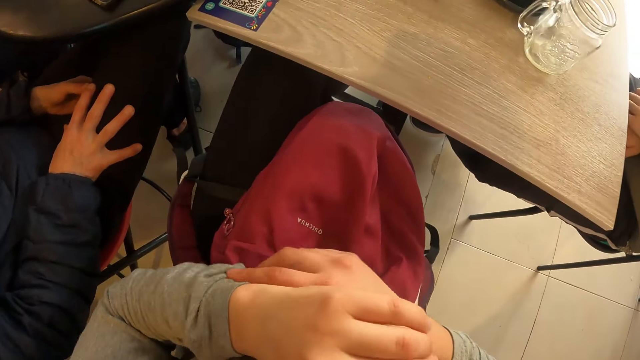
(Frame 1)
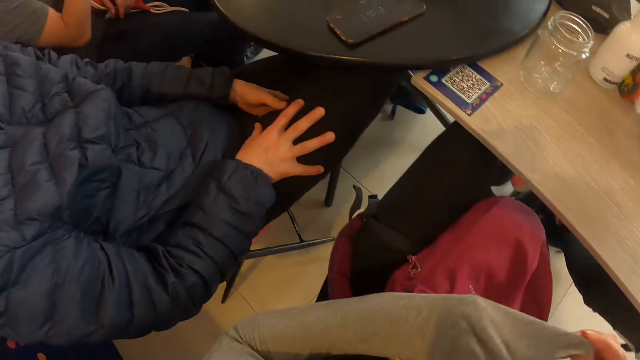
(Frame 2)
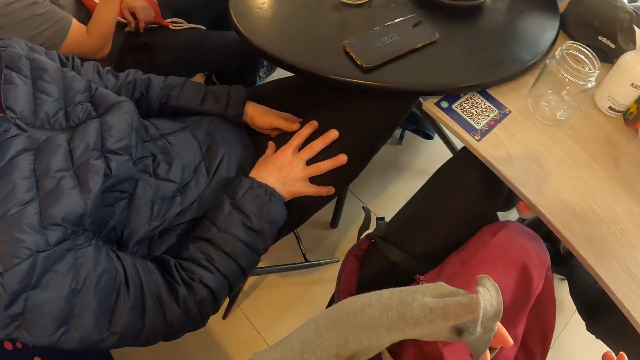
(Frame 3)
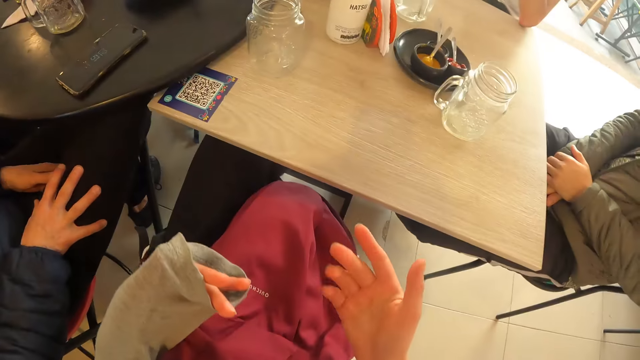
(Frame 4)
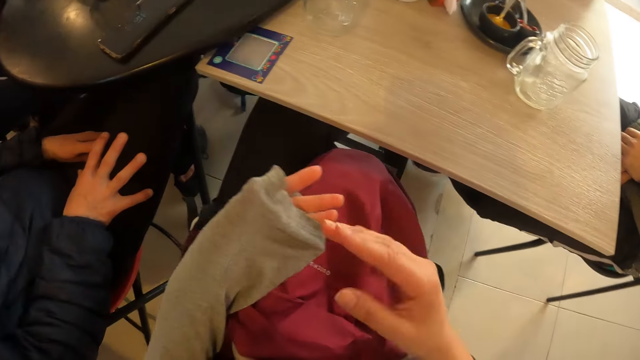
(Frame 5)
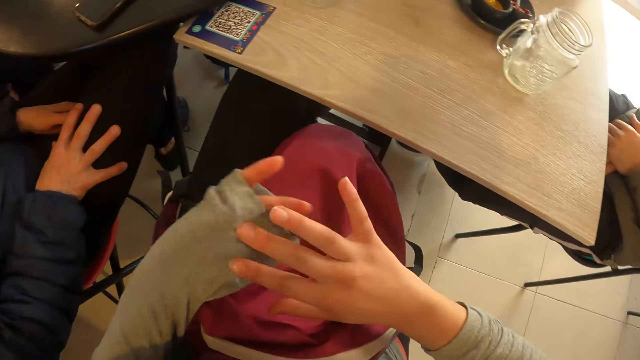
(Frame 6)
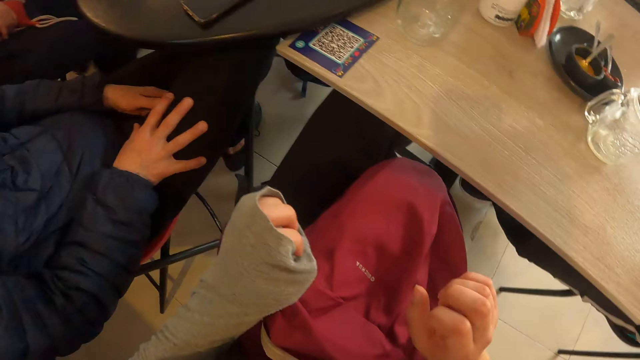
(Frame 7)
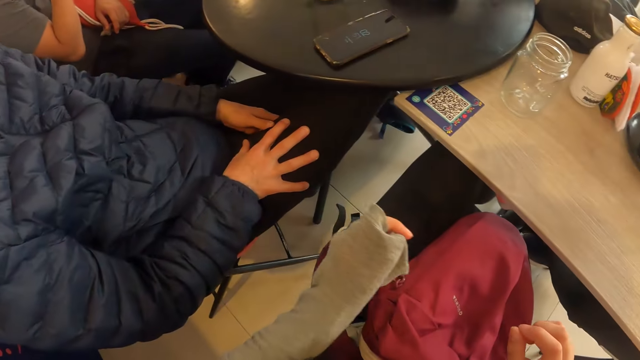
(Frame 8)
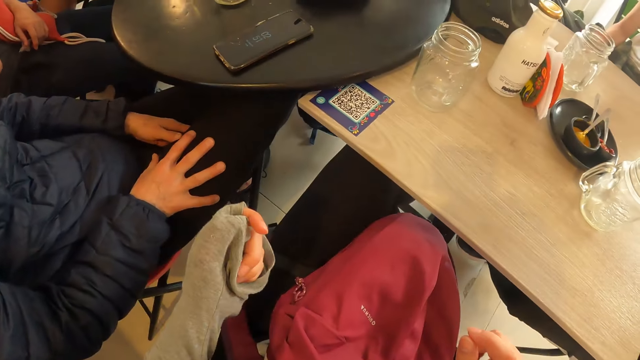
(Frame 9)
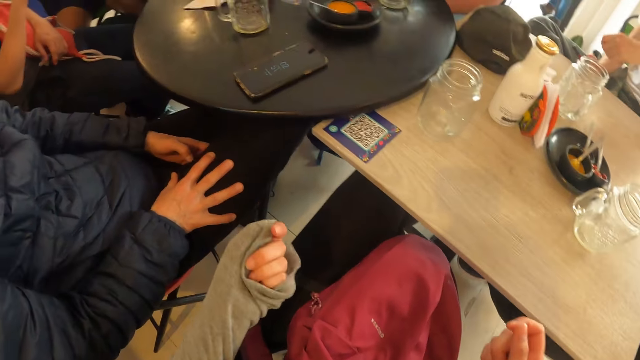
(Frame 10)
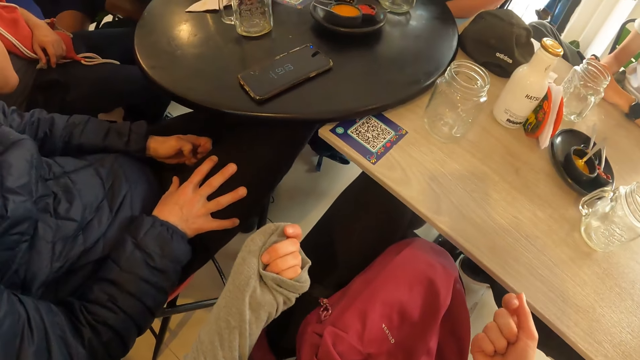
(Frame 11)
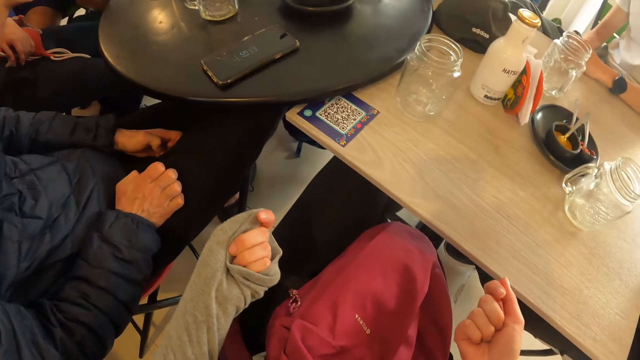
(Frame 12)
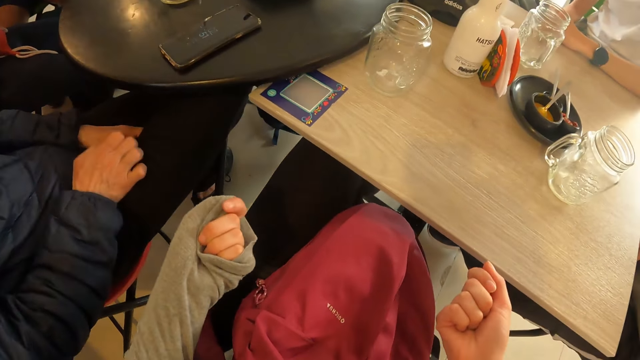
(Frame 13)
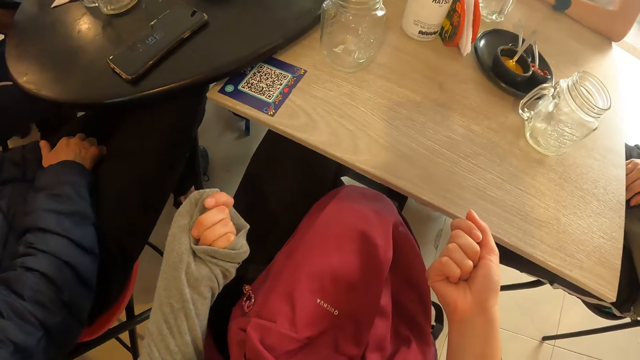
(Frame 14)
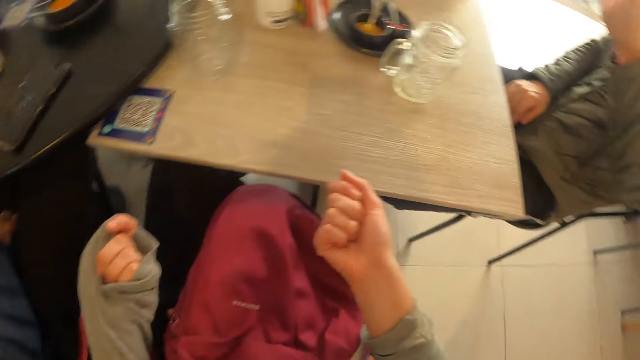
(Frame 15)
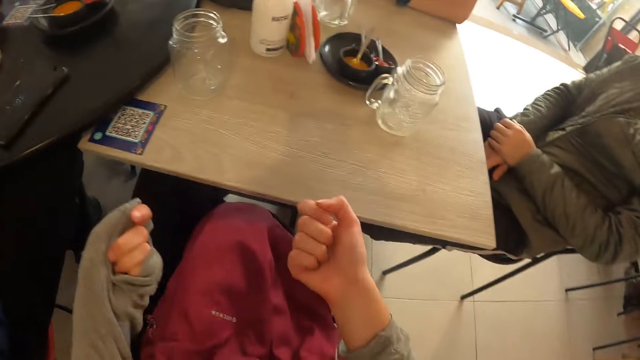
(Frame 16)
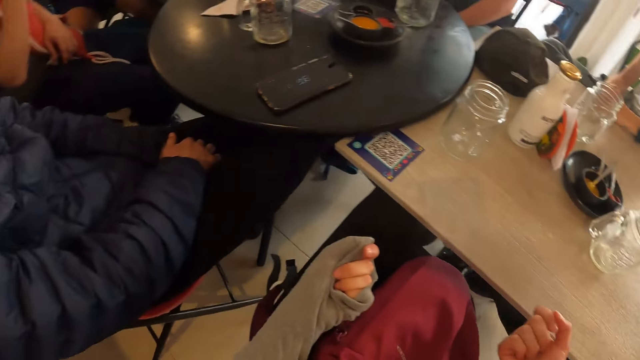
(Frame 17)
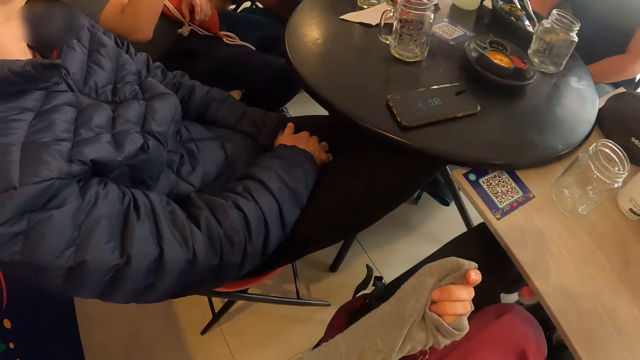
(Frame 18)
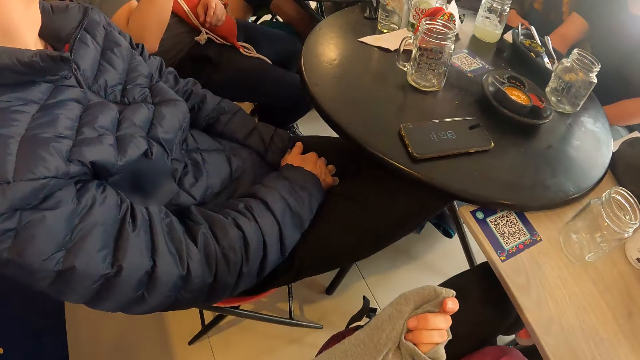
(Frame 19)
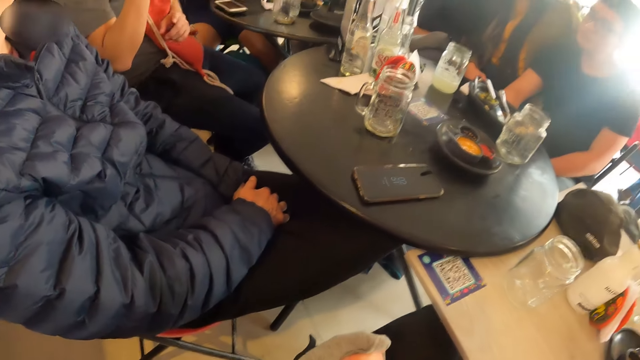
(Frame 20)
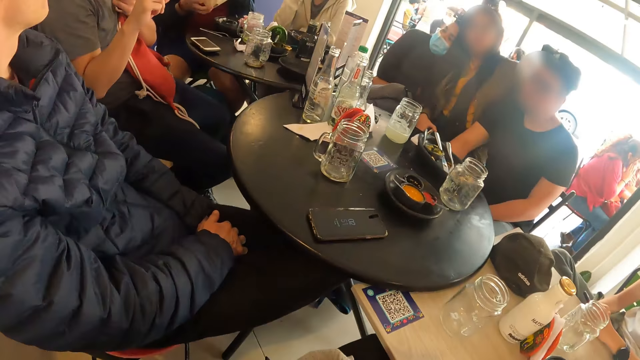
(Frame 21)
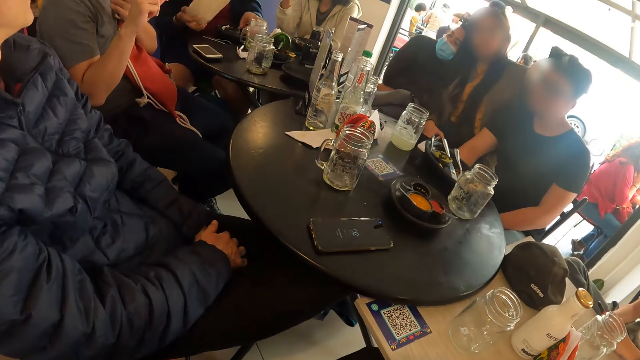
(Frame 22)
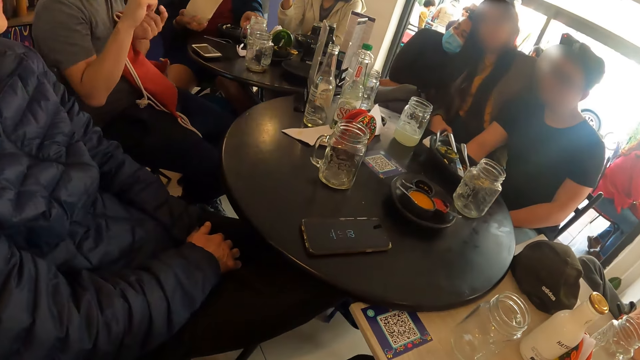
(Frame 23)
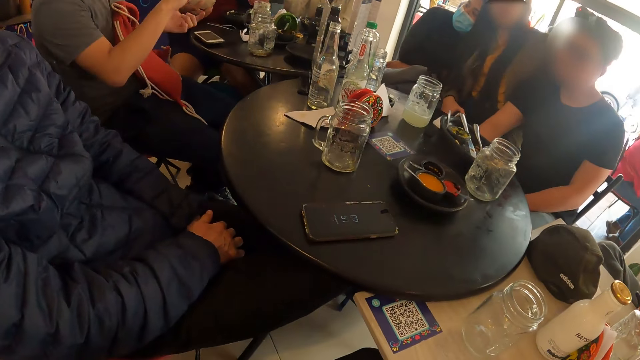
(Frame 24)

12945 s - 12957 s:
The camera wearer gestures with hands. They gesture with hands again. They look at the table.

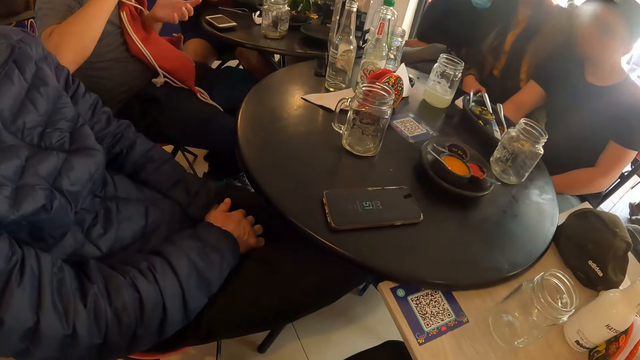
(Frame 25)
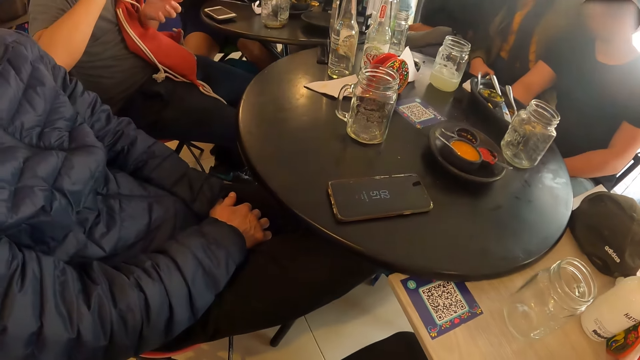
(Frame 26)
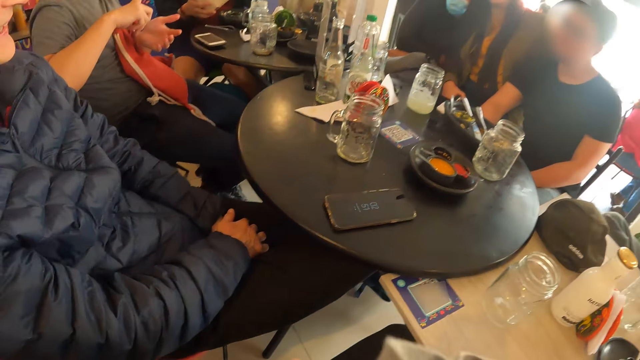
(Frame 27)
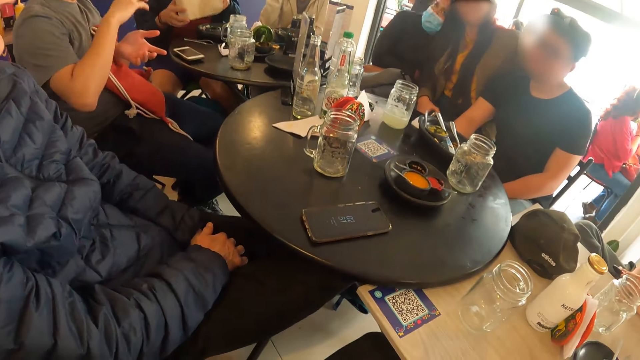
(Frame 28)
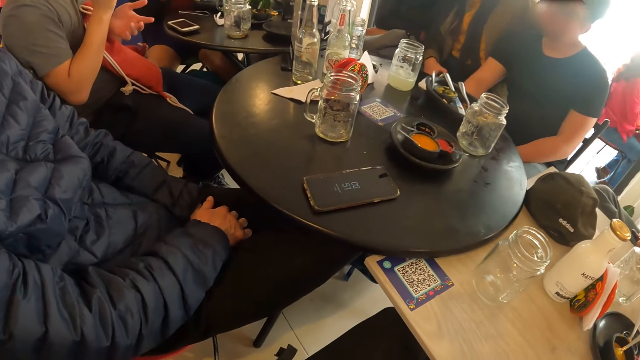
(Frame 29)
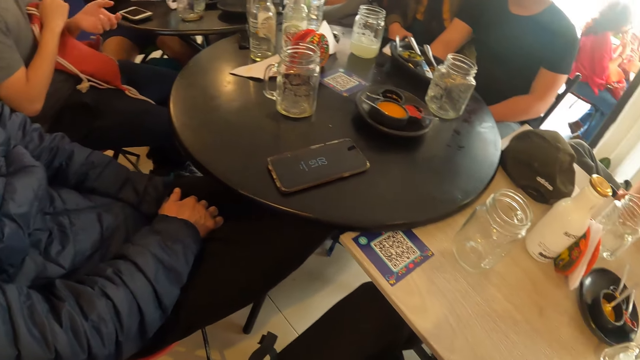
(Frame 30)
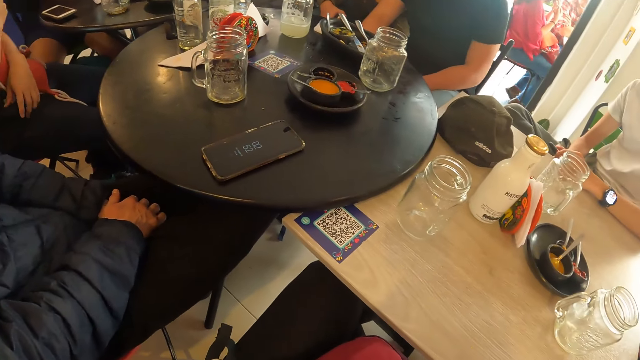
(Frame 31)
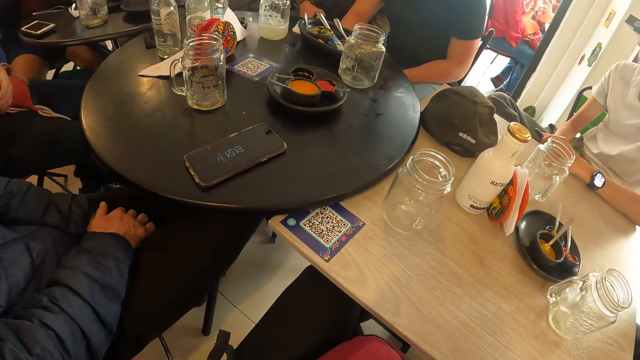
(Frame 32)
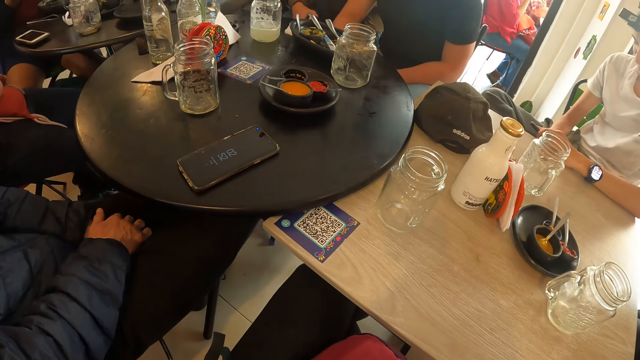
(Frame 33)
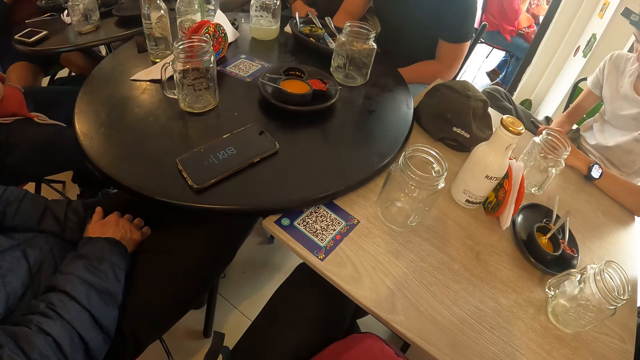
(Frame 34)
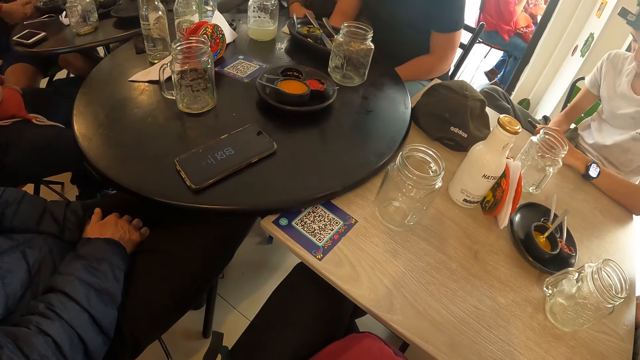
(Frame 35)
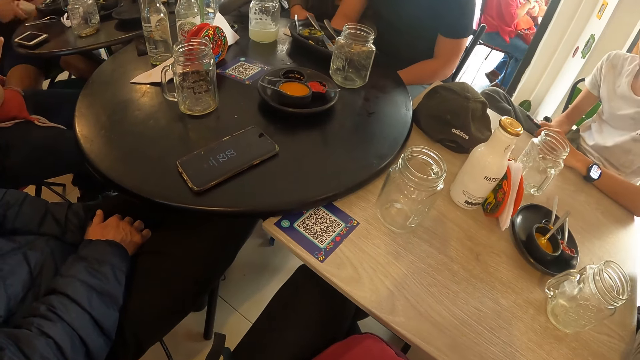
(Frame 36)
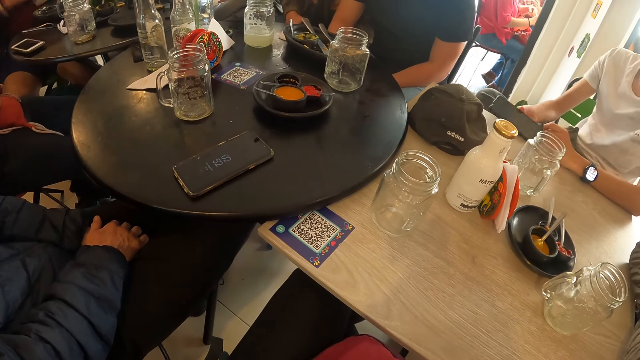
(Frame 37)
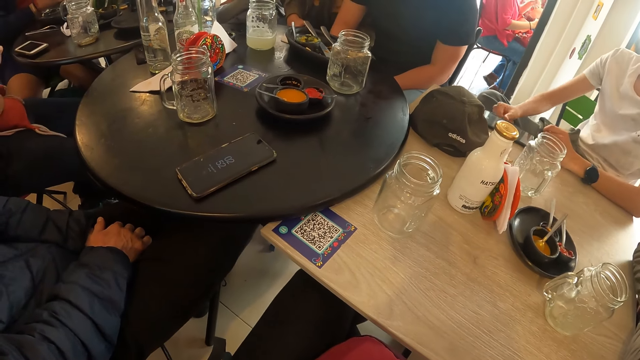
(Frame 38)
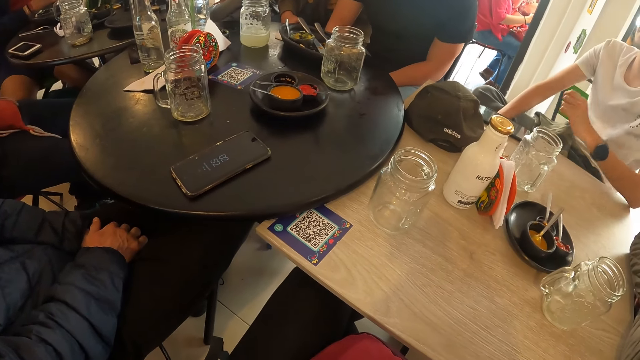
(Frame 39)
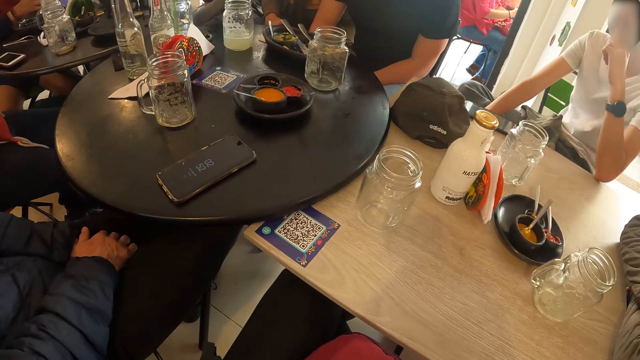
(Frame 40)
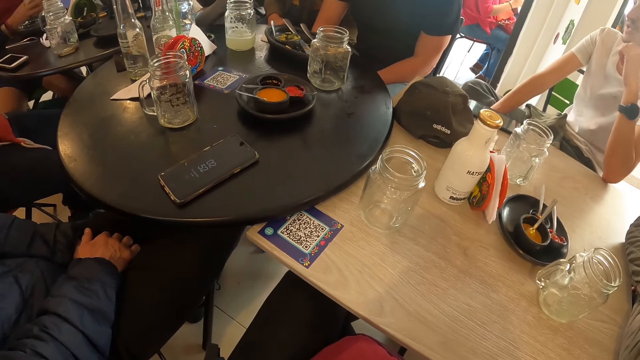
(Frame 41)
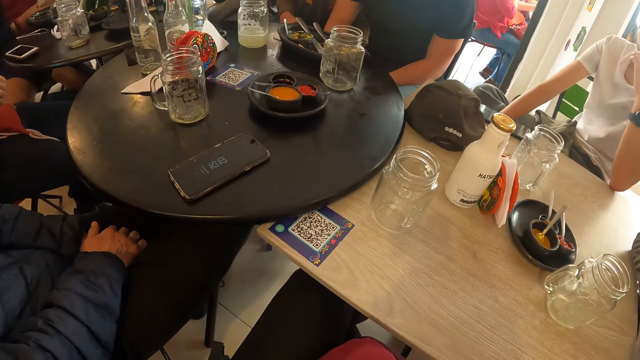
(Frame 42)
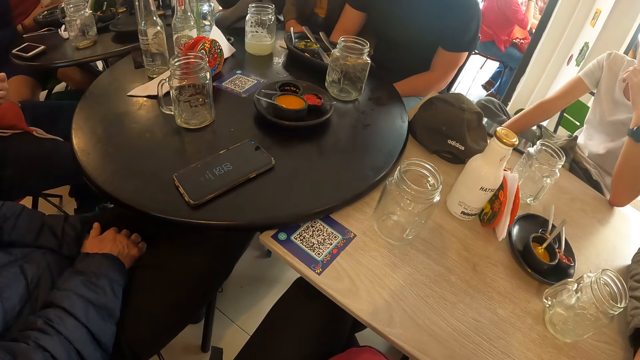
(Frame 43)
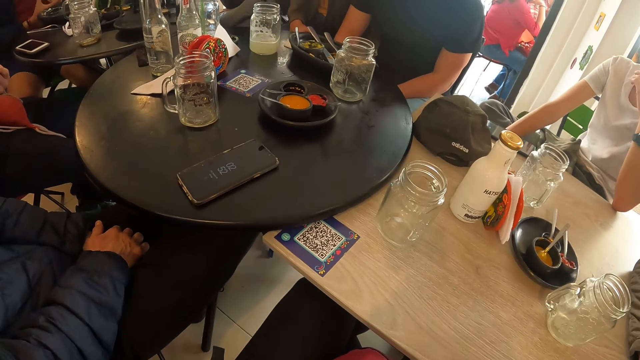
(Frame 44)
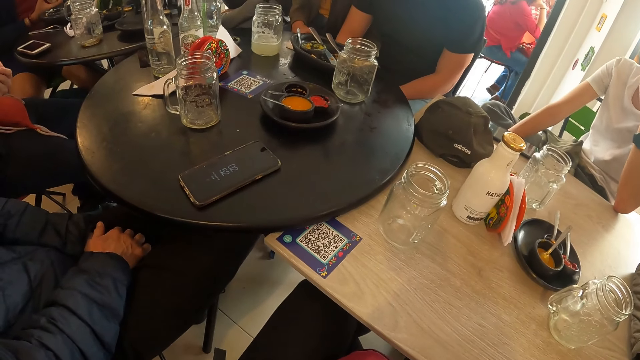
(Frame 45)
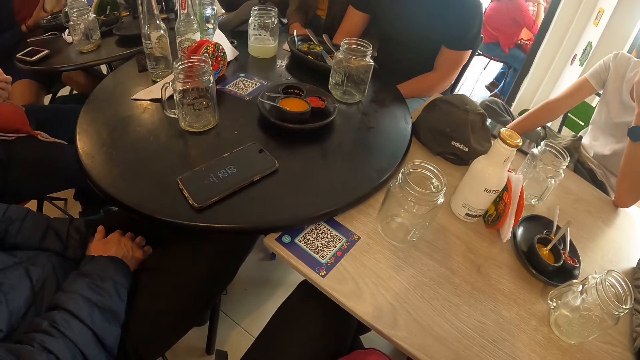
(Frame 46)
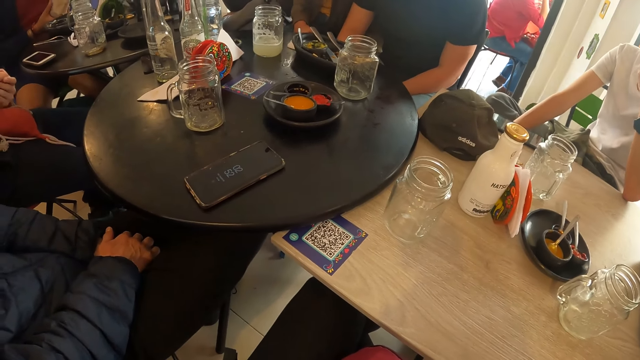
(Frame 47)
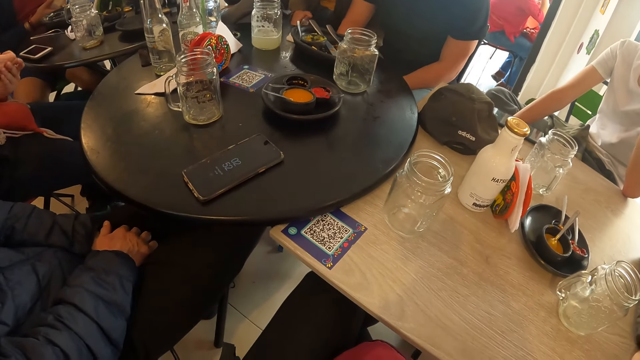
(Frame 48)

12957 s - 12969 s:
The camera wearer looks at the table. The man places his left hand under his chin. The camera wearer looks at the table.
